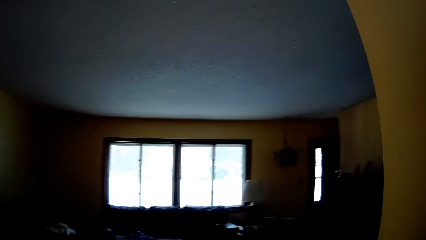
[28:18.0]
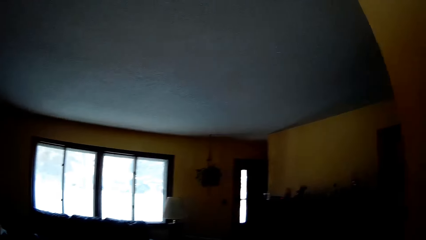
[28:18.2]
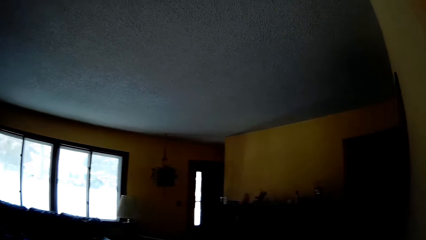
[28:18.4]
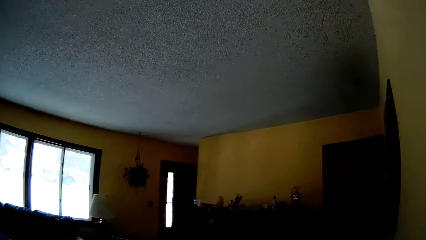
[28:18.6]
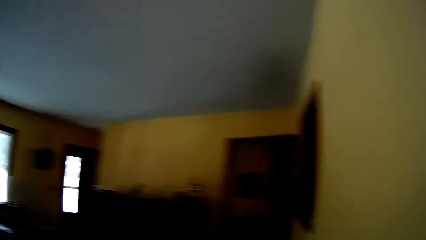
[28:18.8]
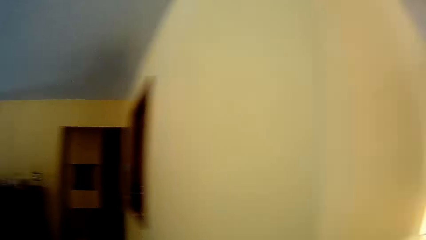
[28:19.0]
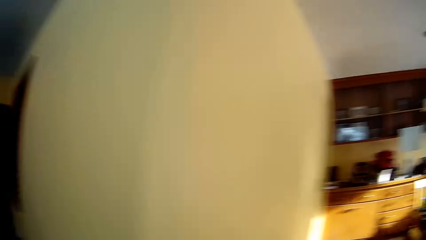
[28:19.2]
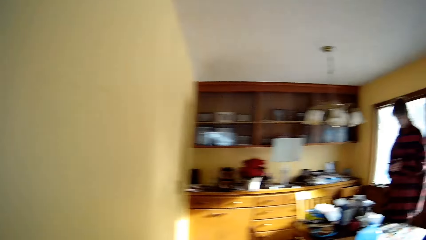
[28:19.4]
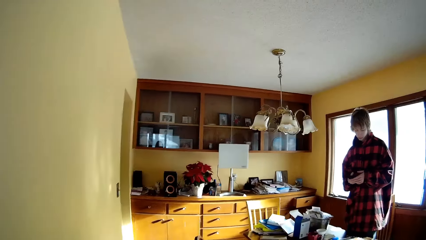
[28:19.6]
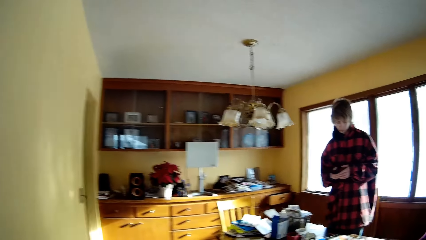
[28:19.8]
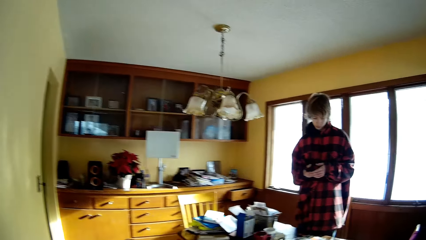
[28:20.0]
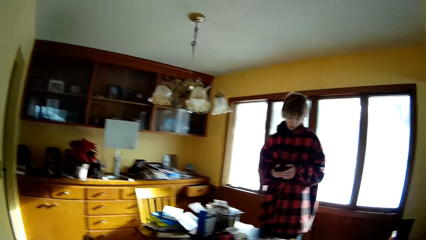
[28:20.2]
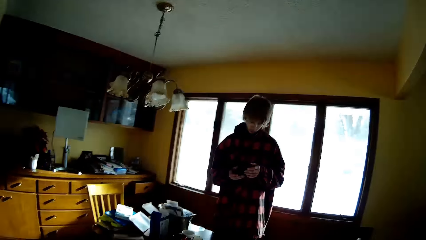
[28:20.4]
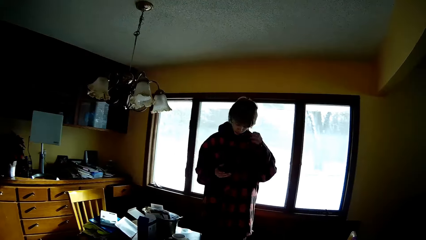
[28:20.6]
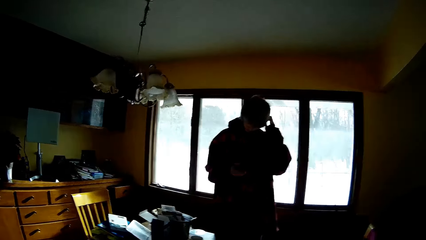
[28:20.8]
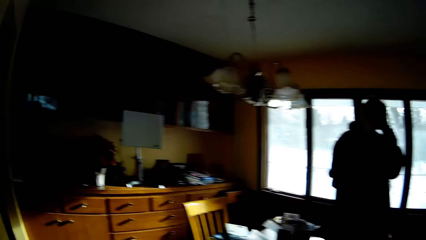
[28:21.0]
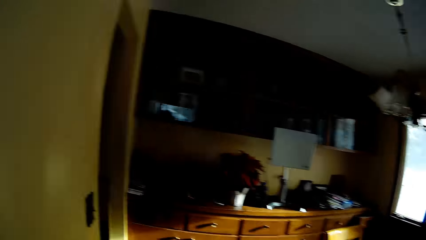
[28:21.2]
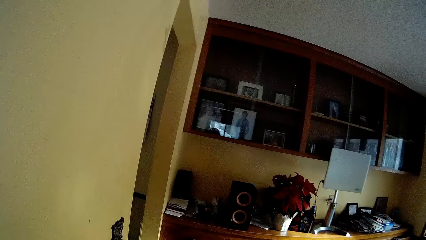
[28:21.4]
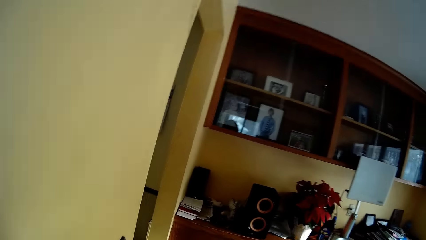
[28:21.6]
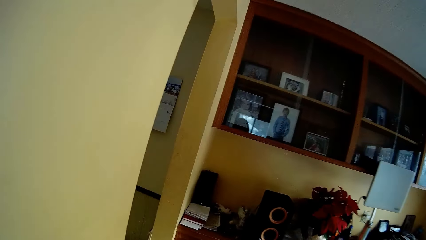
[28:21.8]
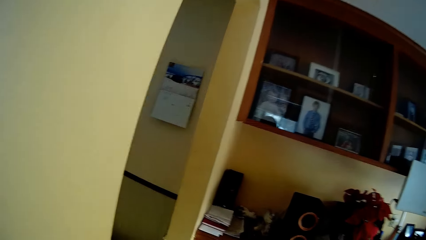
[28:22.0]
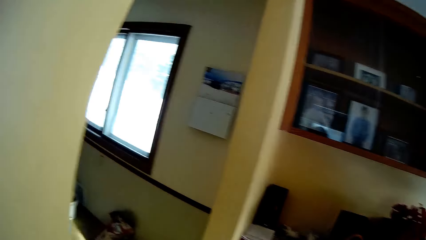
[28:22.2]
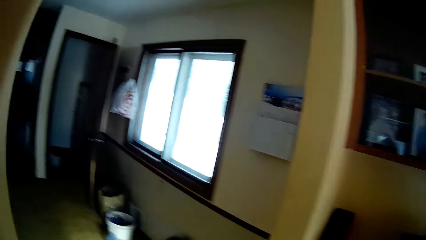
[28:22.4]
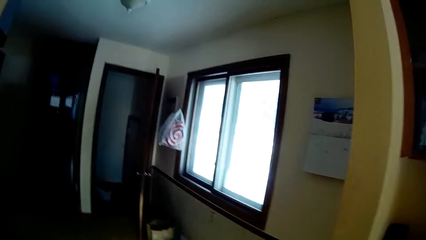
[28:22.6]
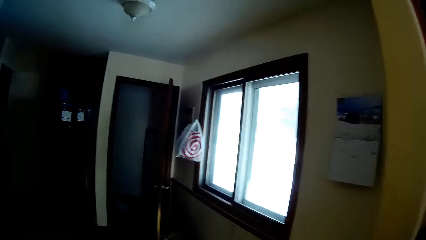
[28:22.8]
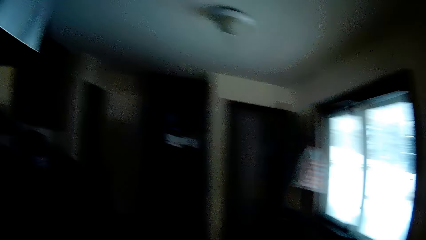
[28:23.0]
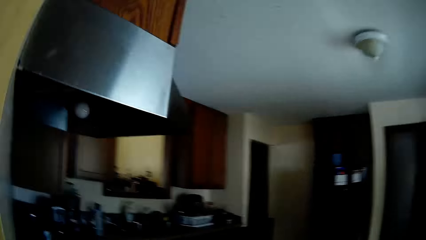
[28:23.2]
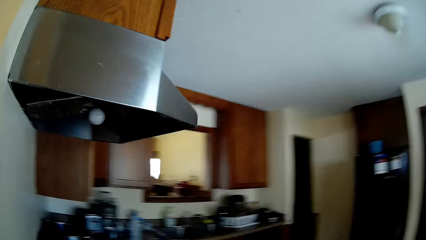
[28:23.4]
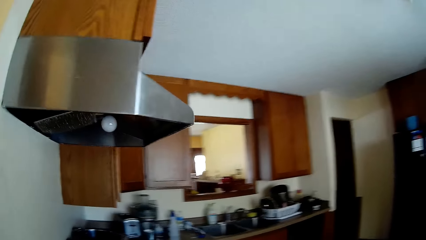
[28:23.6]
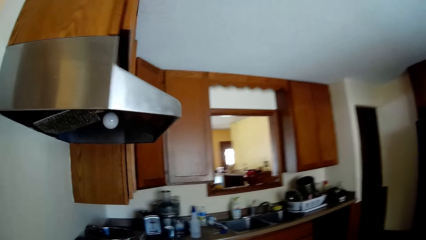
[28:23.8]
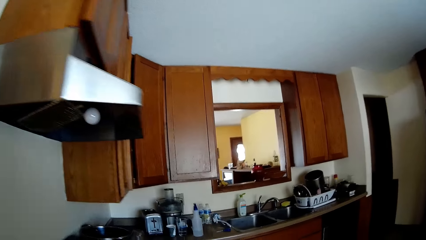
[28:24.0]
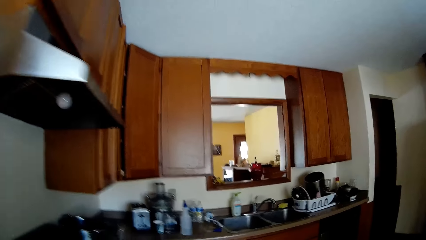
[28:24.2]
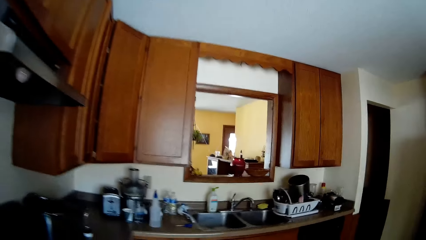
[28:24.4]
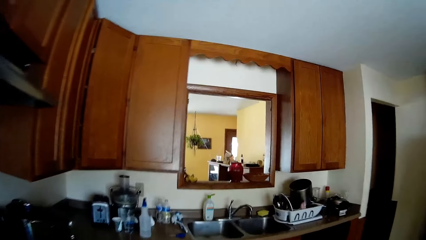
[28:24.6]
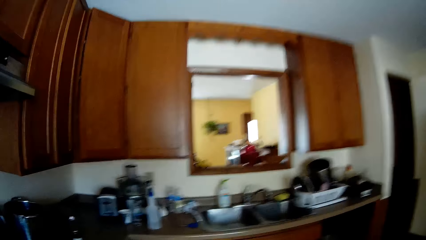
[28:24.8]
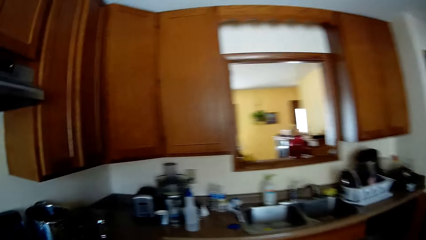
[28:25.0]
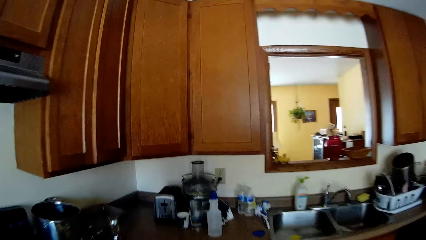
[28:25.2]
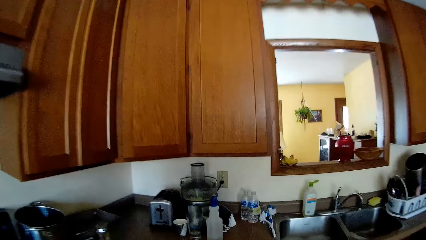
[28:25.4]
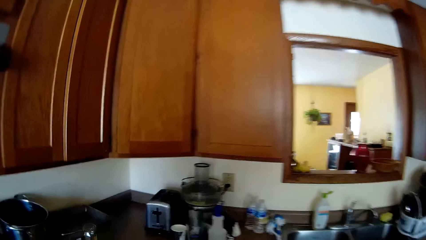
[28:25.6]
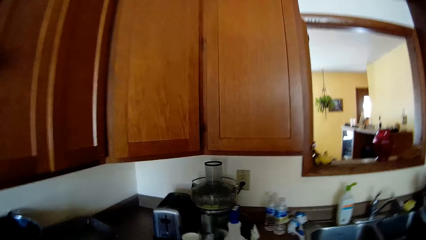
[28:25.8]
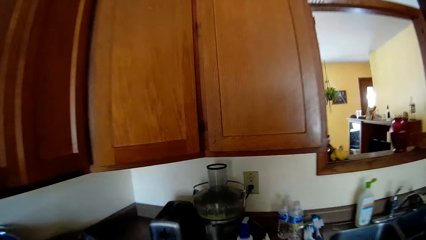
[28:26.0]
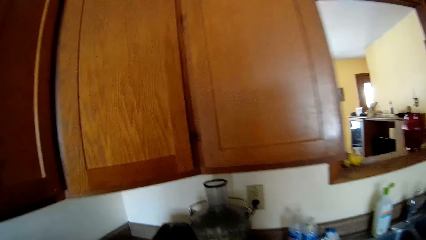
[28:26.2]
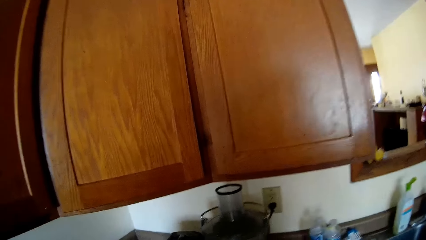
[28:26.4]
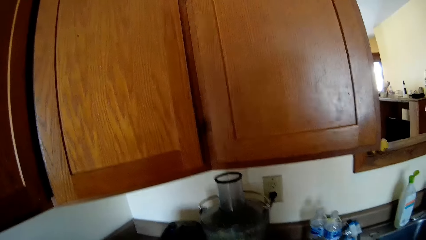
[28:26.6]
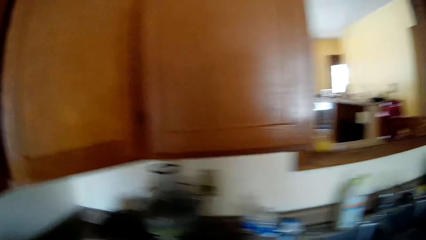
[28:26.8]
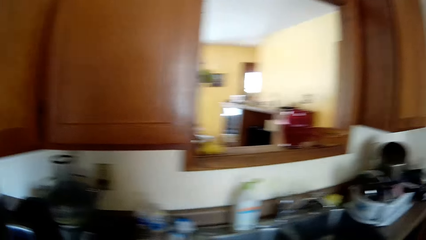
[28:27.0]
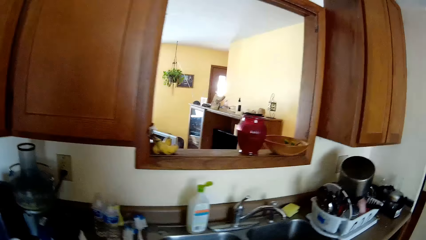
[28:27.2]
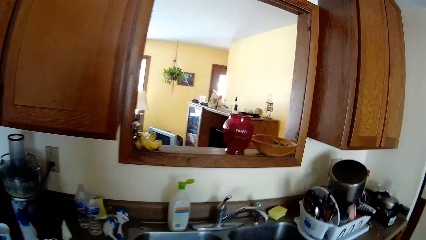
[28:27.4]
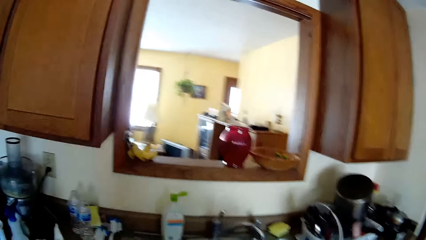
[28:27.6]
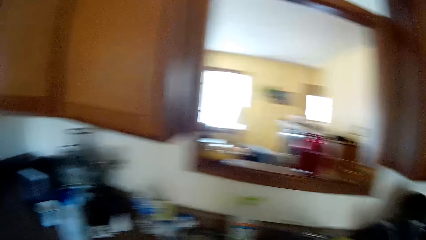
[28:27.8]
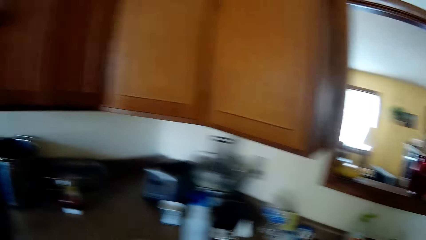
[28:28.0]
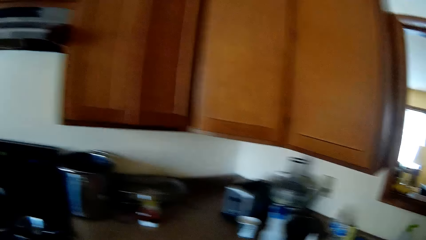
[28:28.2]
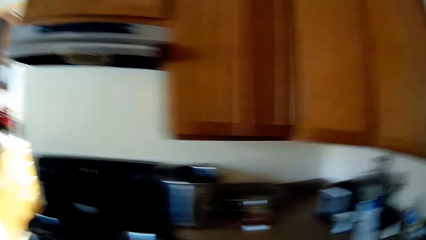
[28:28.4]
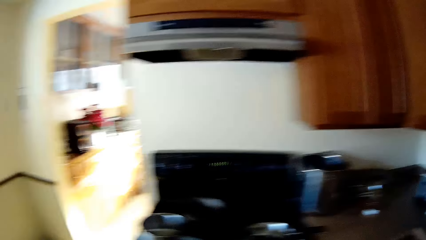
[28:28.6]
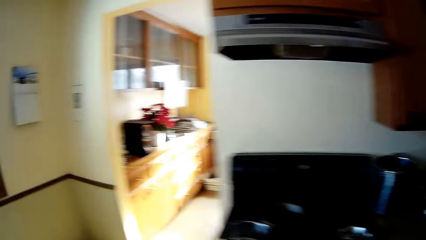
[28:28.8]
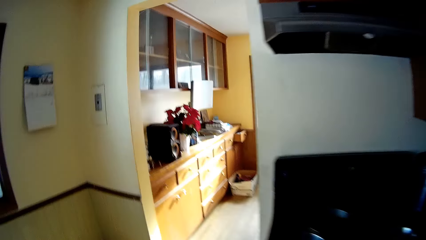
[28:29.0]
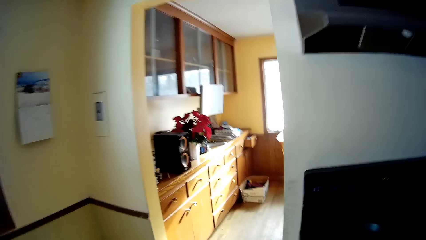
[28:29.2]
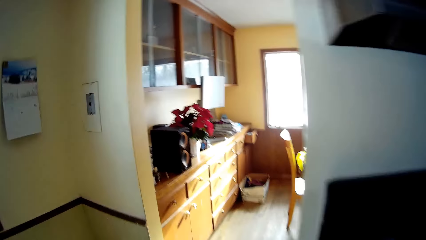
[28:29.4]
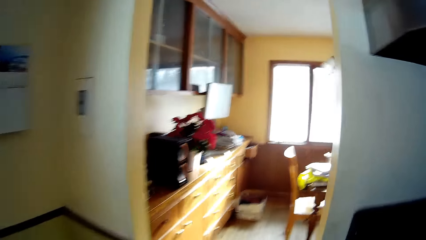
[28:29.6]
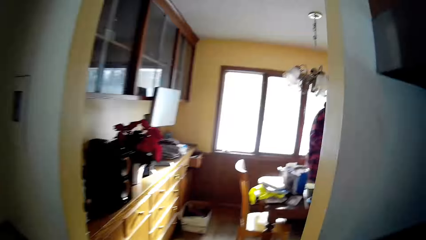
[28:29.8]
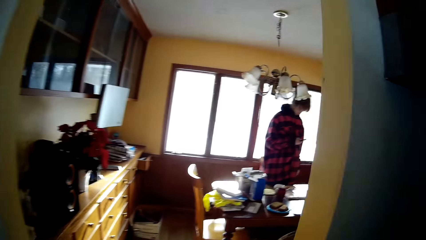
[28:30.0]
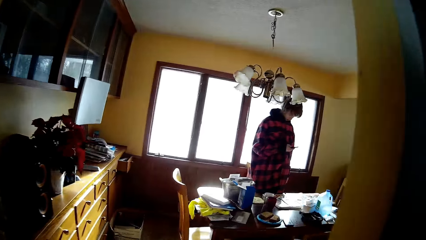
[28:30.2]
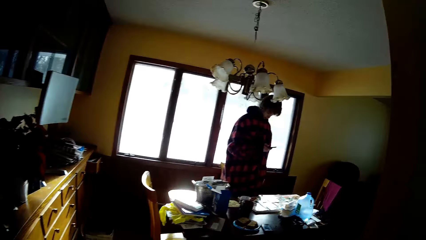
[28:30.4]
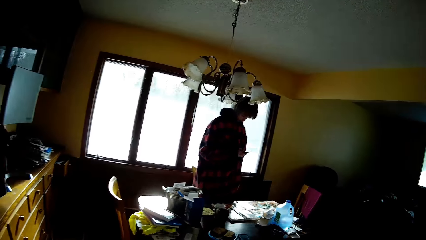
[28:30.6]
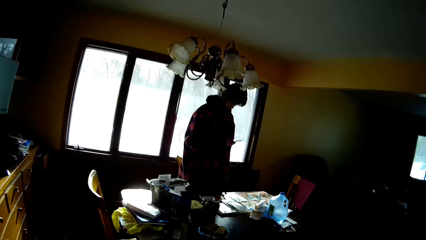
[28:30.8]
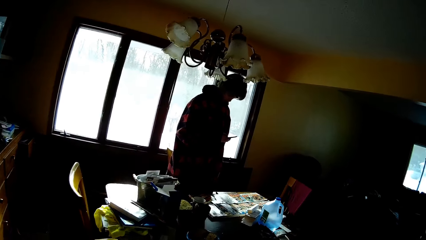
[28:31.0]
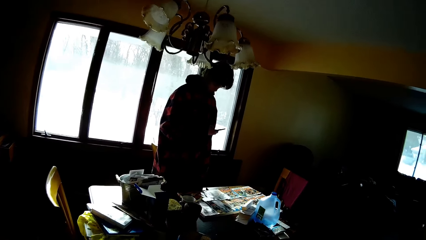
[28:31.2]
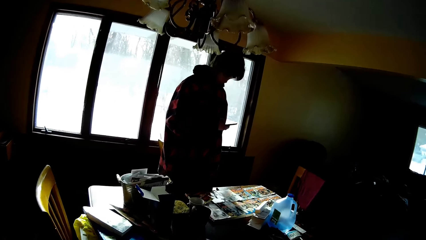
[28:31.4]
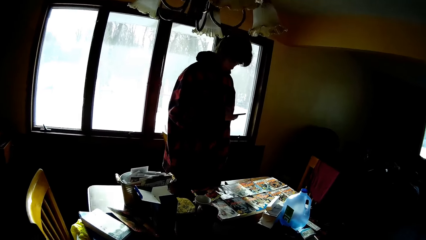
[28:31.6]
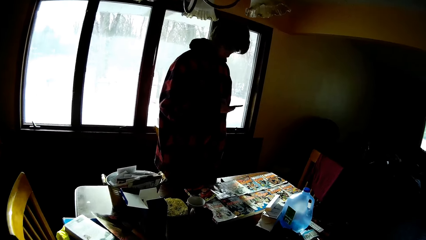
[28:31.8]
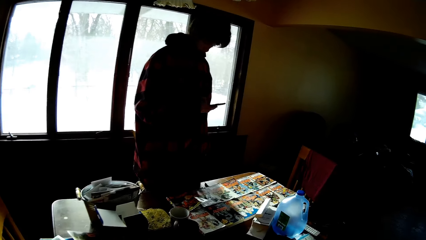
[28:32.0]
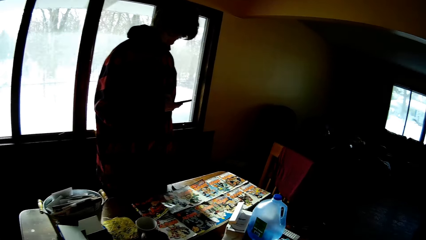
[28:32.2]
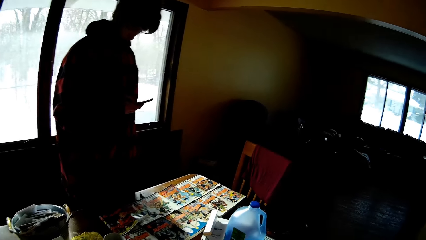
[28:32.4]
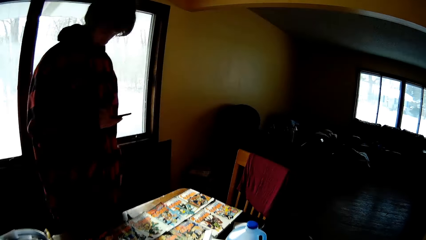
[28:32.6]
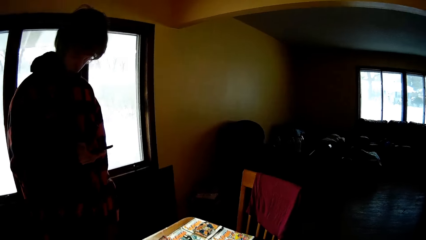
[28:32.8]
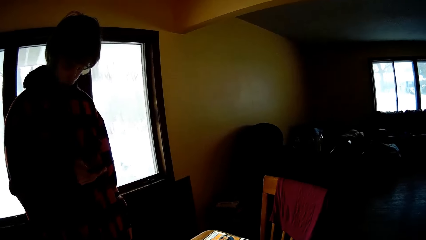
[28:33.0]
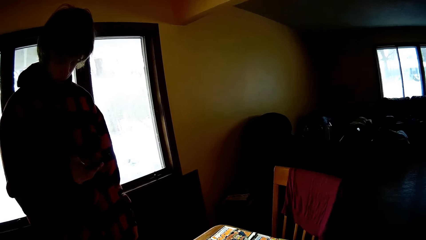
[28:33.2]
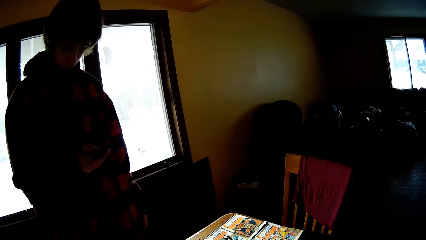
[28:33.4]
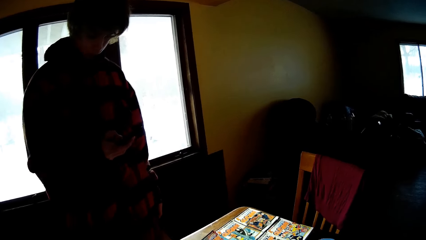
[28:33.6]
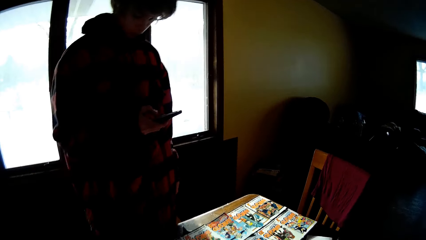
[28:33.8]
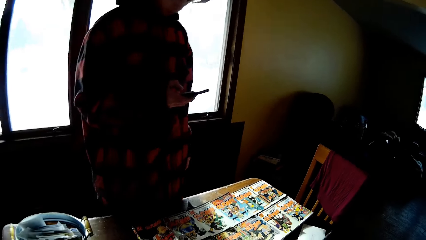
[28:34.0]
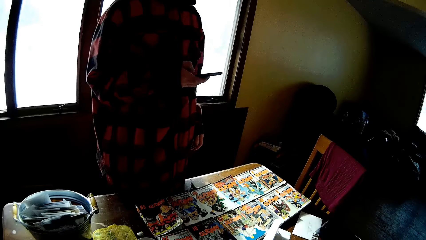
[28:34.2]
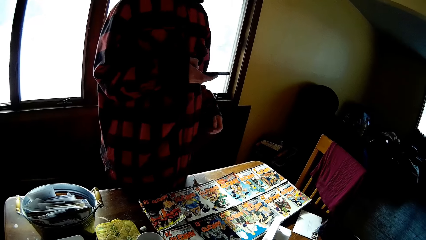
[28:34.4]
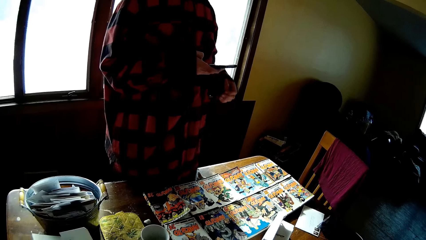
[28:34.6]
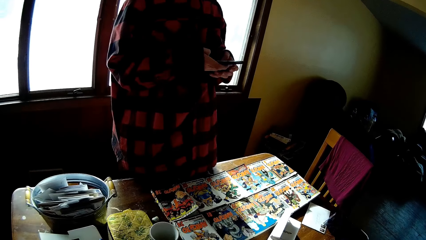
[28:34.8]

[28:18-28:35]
The camera wearer goes to the kitchen. The man operates the phone and scratches his hair. The camera wearer looks around. They go back to another room. The man operates the phone. The camera wearer looks around.
